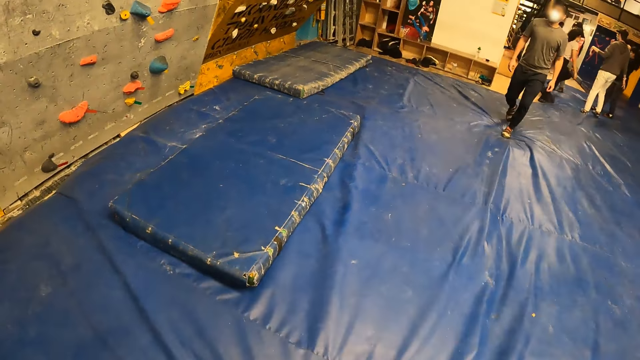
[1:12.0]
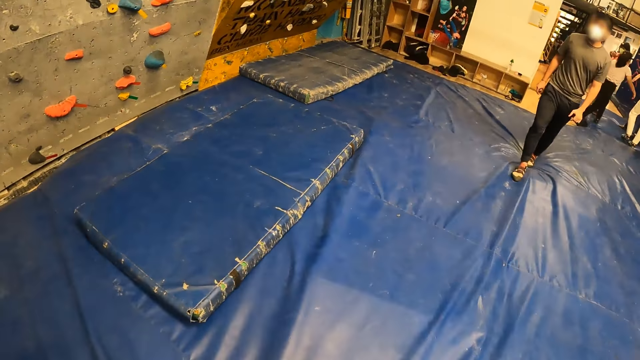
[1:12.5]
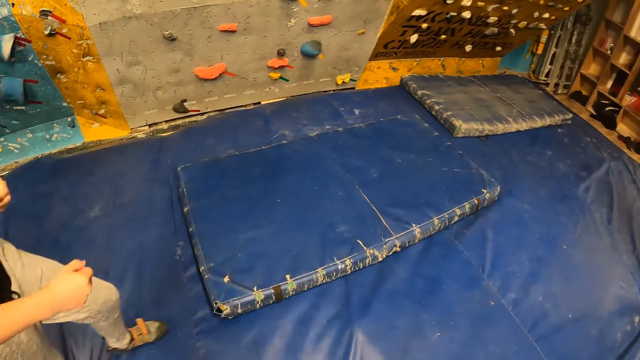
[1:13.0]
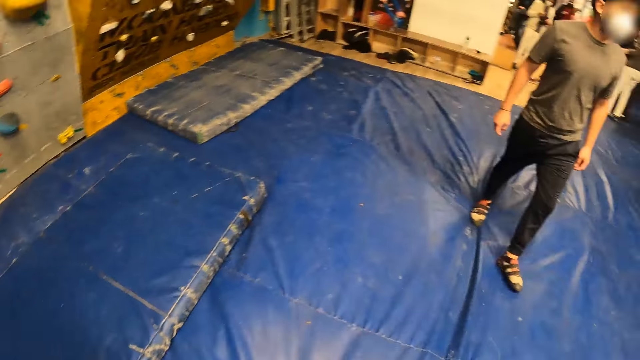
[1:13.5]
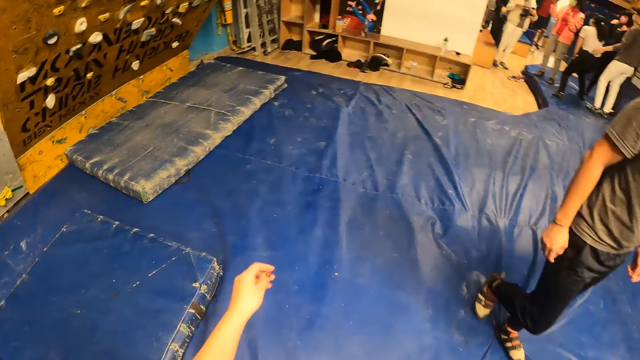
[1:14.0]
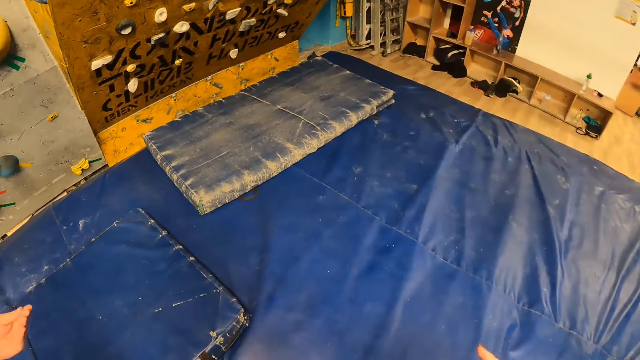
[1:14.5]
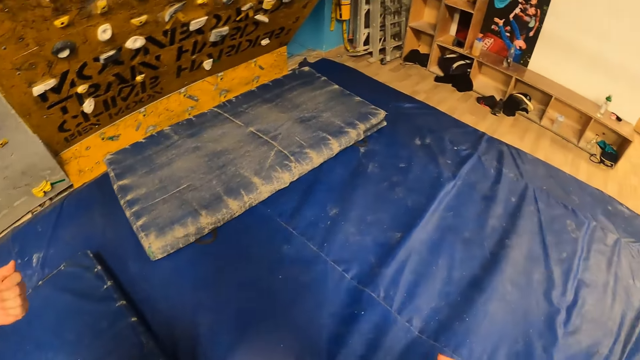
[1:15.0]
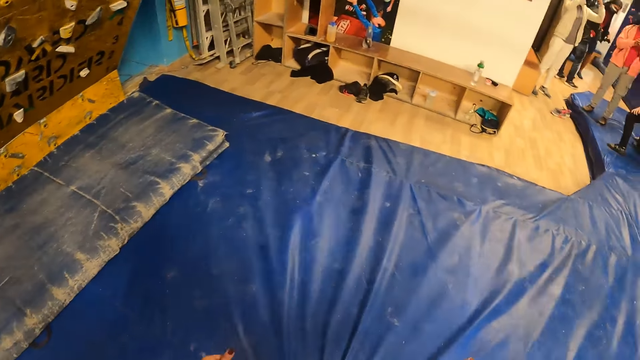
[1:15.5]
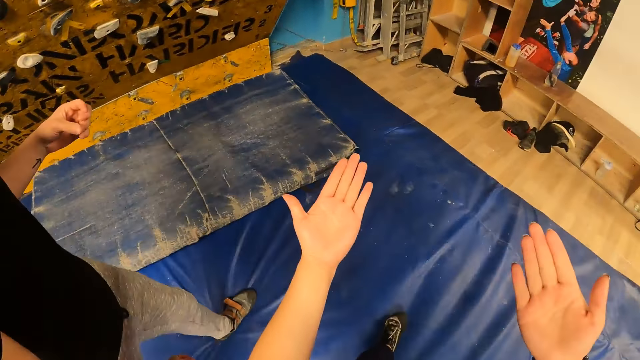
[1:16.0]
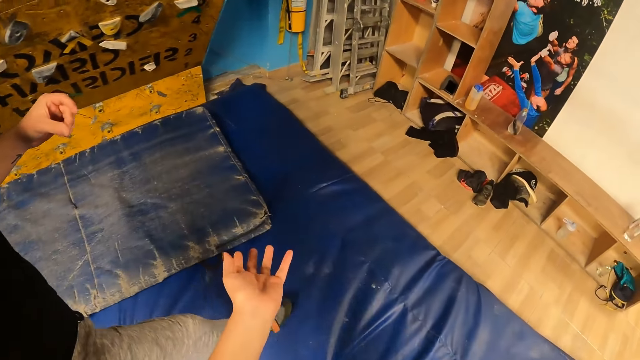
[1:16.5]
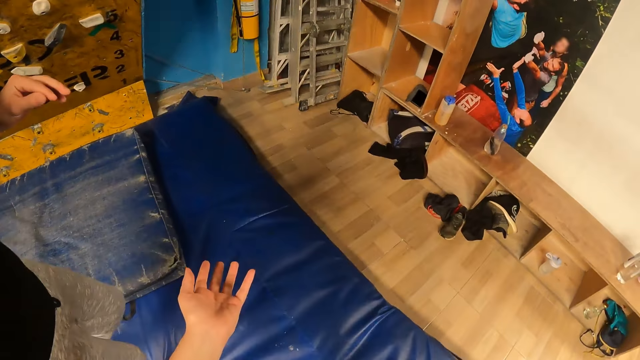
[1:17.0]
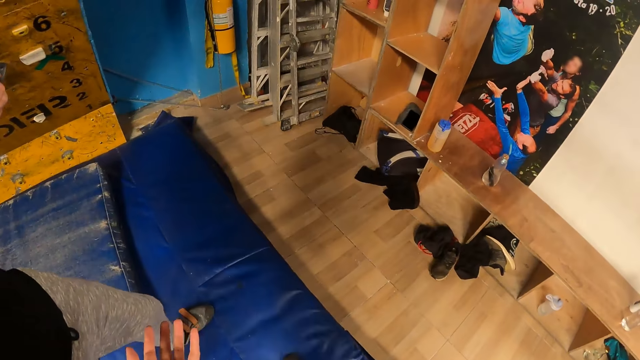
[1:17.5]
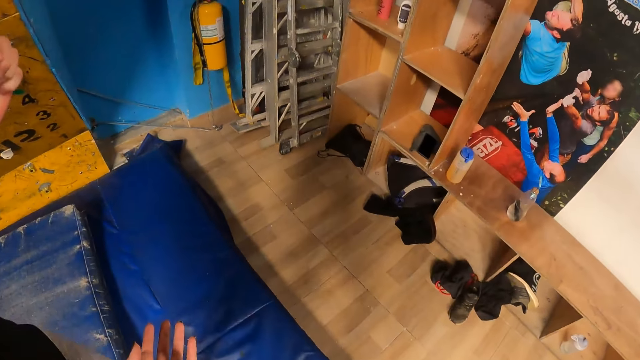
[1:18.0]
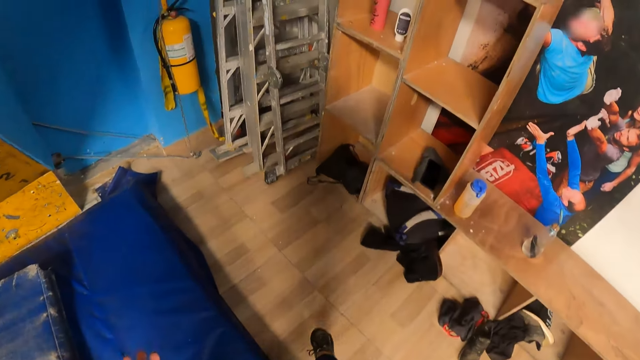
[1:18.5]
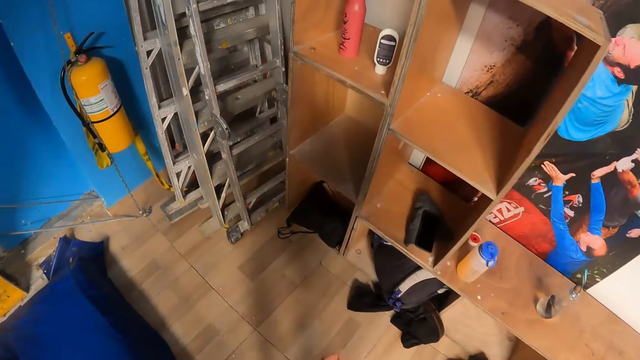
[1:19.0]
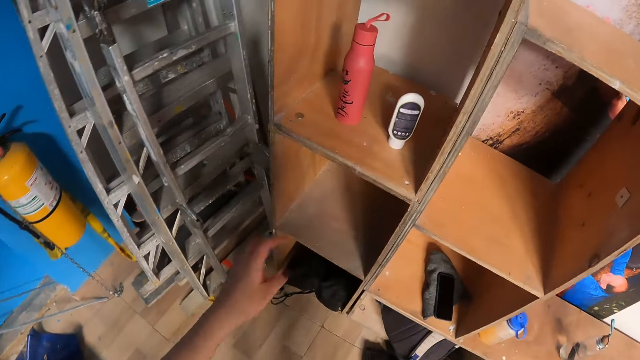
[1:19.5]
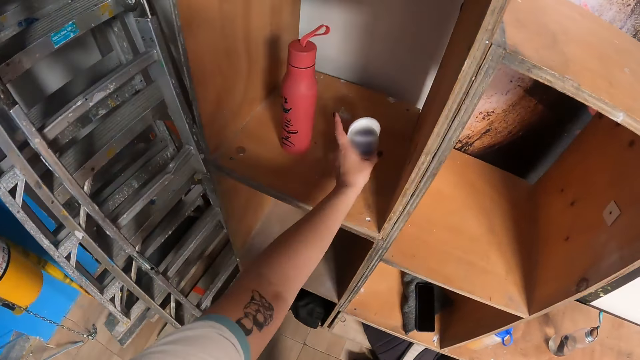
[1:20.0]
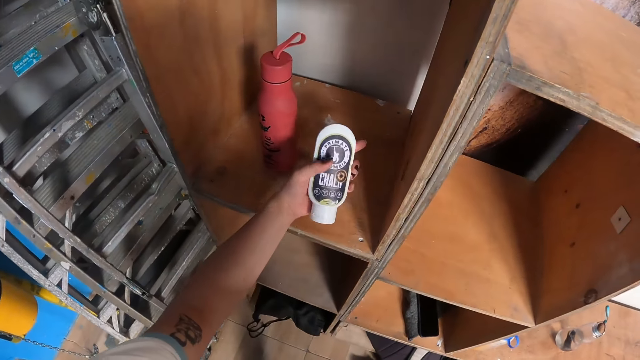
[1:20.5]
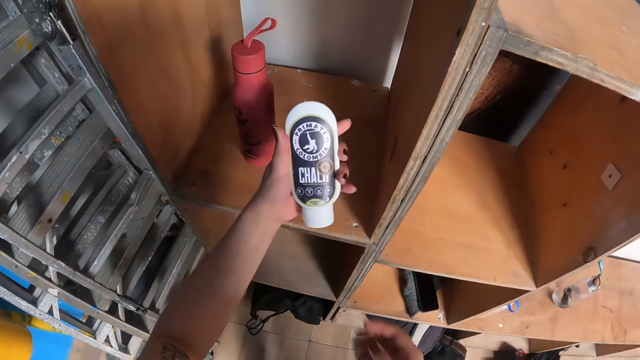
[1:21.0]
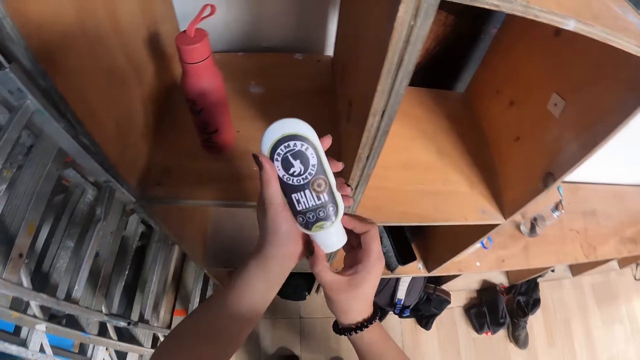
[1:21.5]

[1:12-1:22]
The camera wearer picks up a bottle of lotion from a shelf with her left hand.

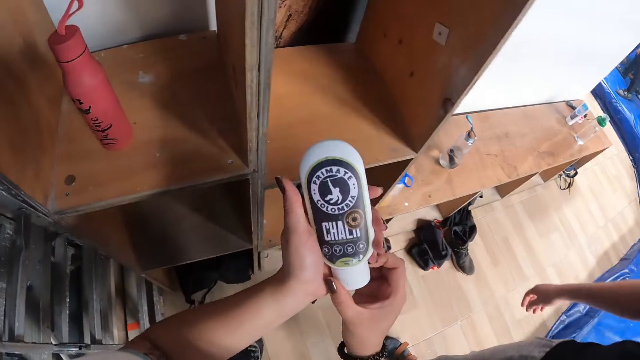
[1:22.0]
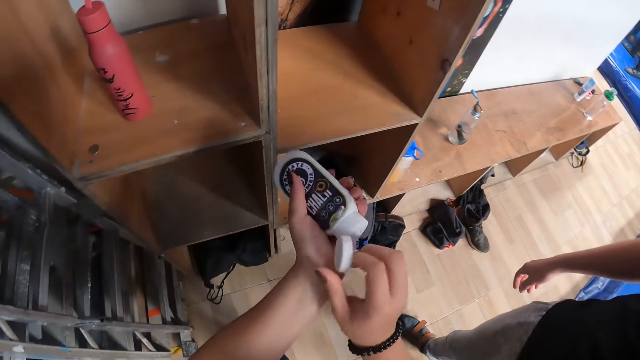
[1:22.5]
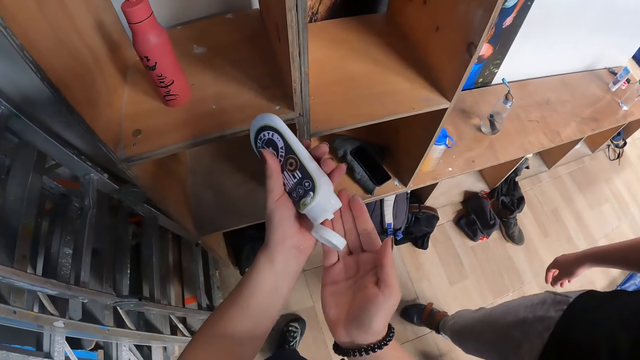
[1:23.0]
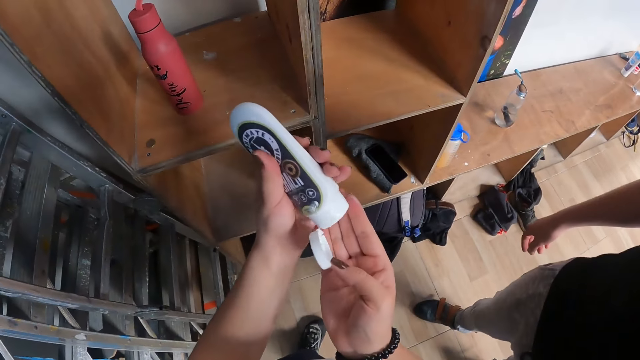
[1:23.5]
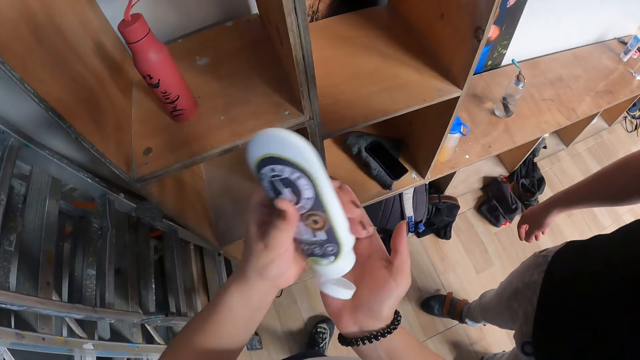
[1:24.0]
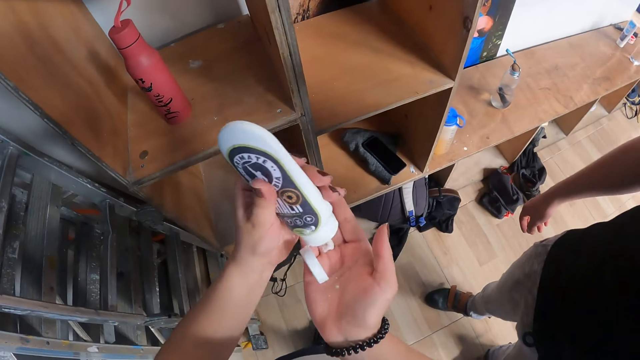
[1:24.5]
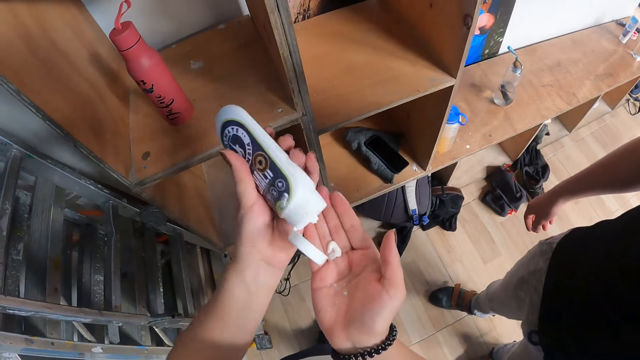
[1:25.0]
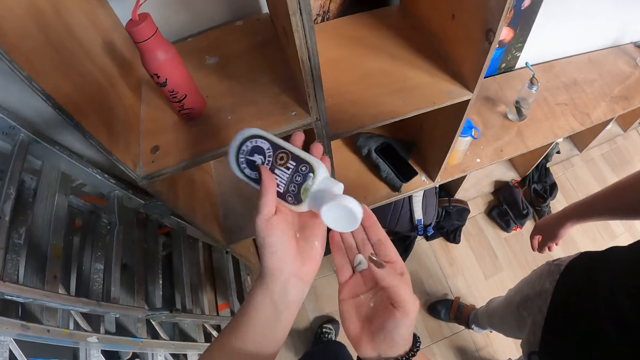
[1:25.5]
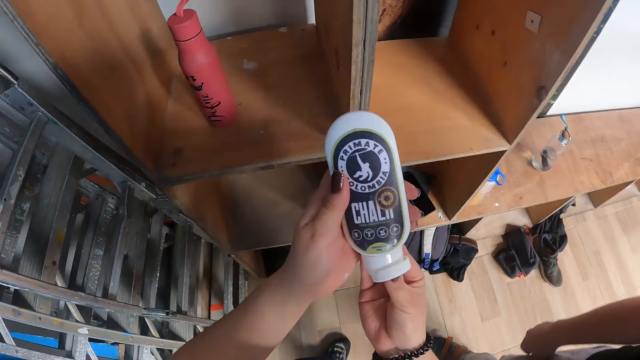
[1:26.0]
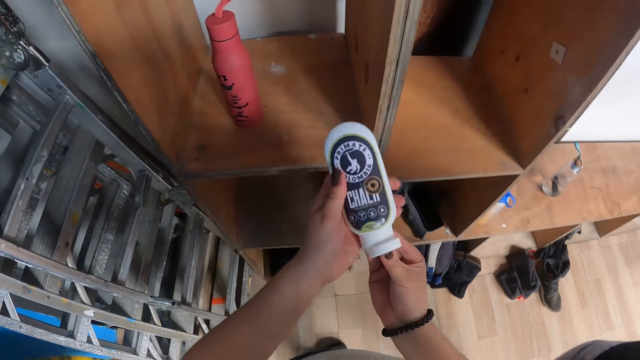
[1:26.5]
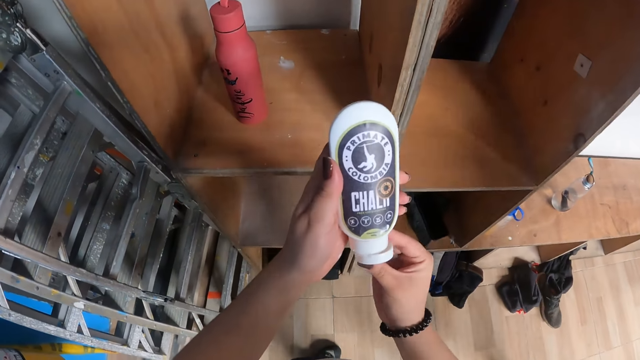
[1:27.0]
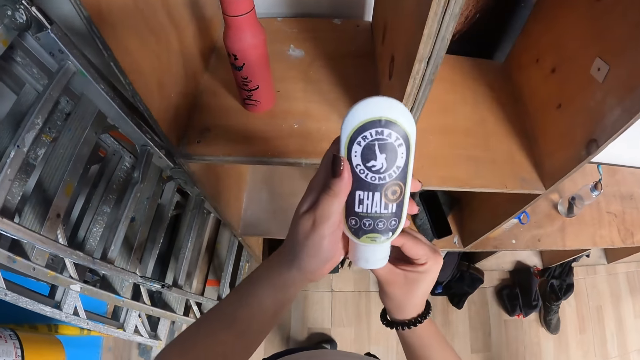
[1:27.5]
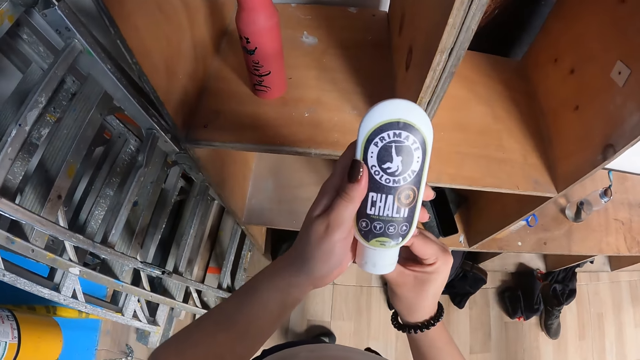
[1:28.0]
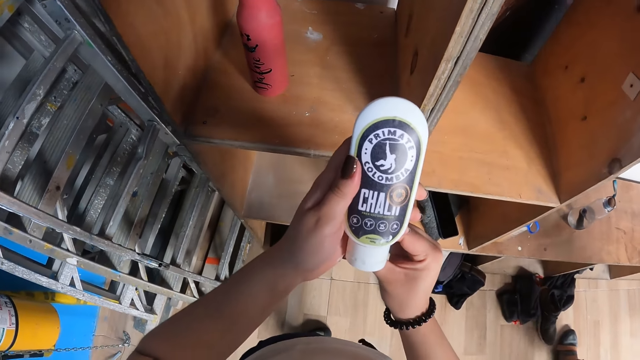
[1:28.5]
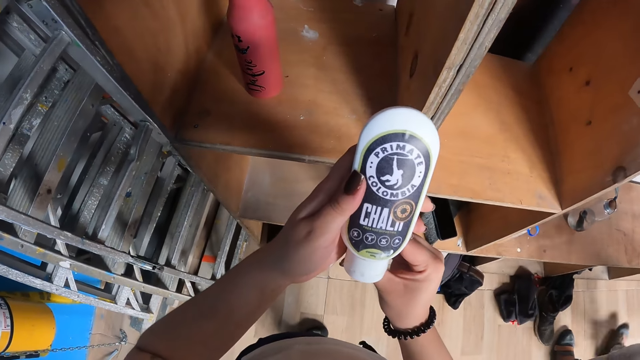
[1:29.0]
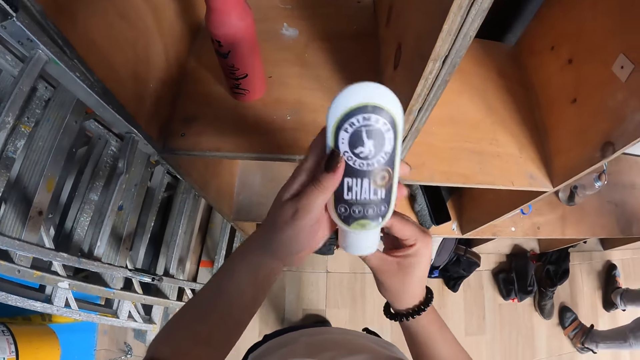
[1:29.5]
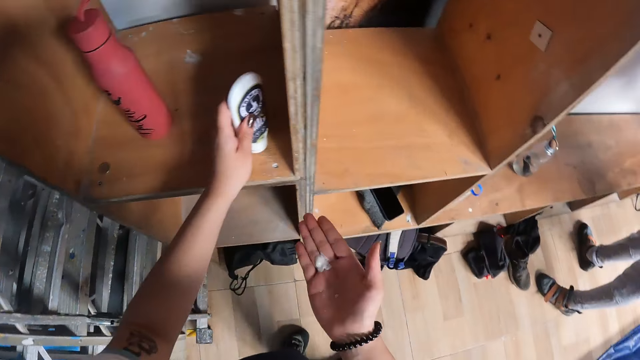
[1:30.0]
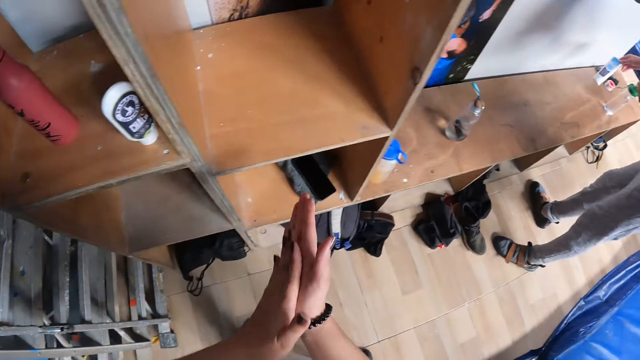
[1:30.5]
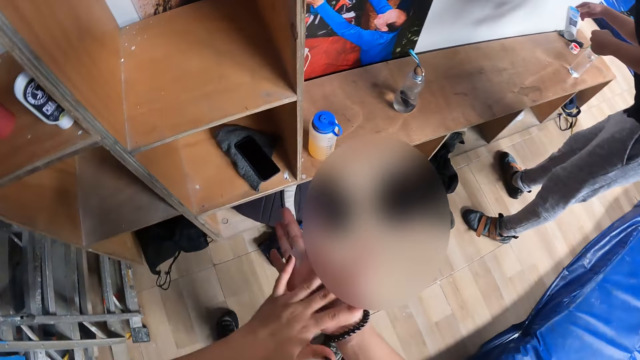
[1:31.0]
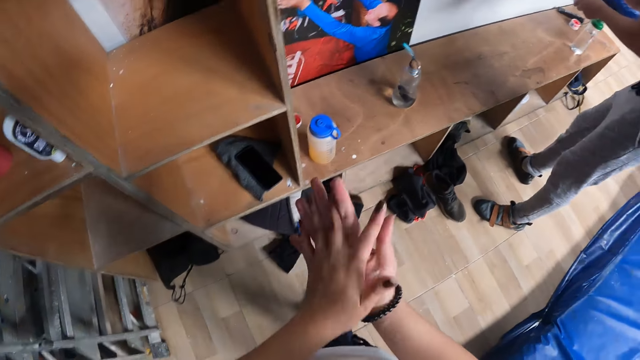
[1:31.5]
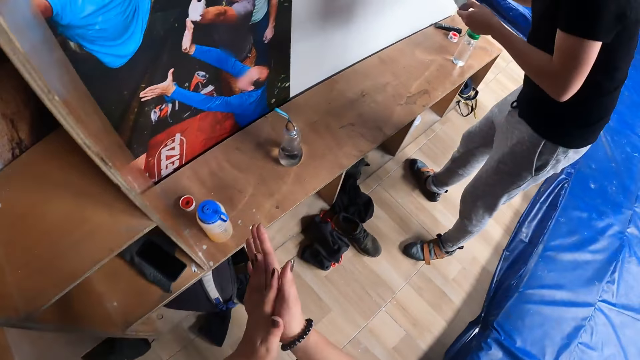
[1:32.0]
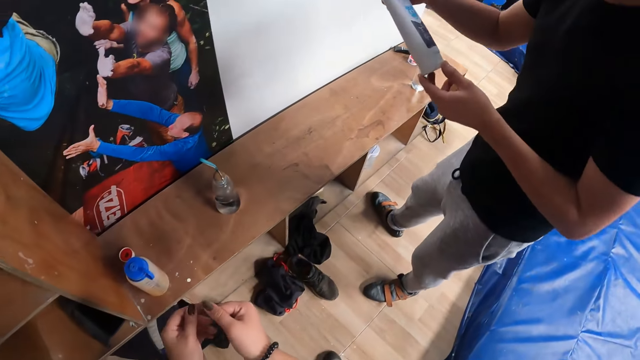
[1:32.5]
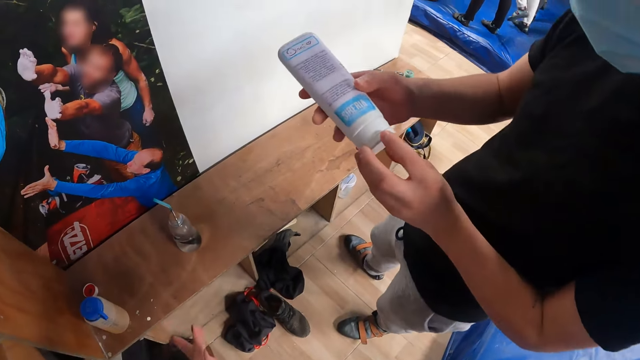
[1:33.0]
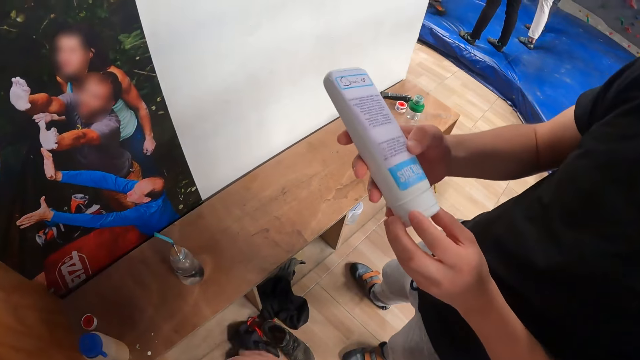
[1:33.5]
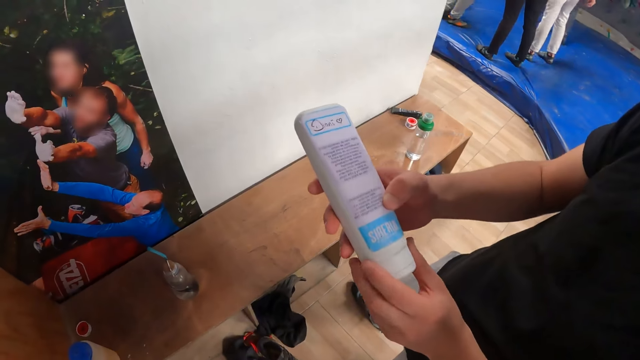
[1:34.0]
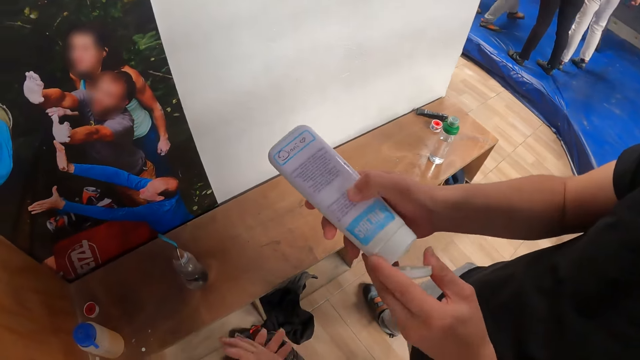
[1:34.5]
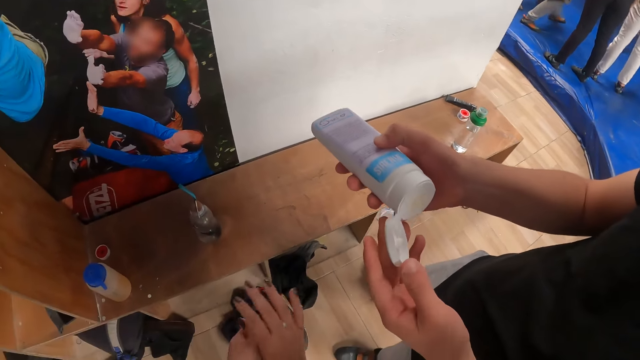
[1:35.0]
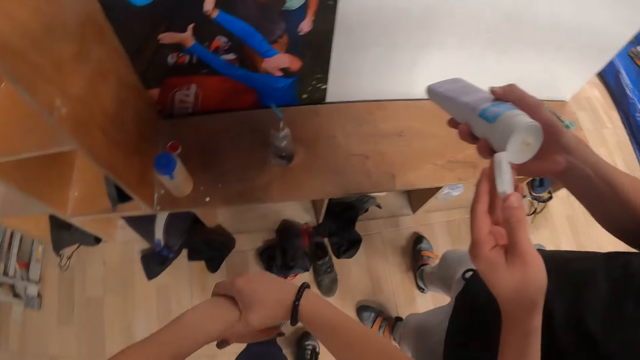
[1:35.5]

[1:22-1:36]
The camera wearer opens the bottle of lotion with her right hand. She pours the lotion from the bottle into her right hand with her left hand. She closes the bottle of lotion with her right hand. She drops the bottle of lotion on the shelf with her left hand. She rubs the lotion on both hands. A man picks up a bottle of lotion from a bench with his right hand. The camera wearer interacts with the man. The man opens the bottle of lotion with his left hand.
